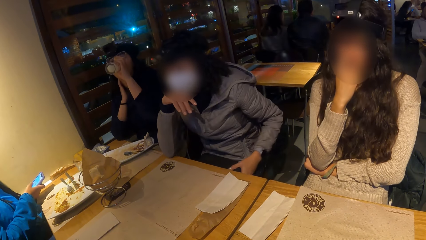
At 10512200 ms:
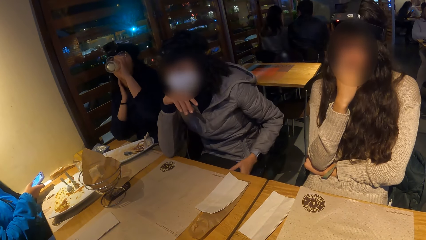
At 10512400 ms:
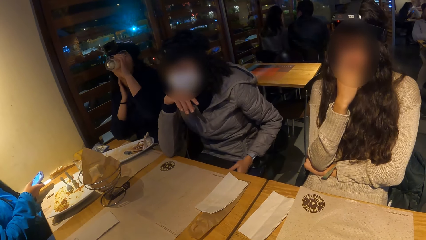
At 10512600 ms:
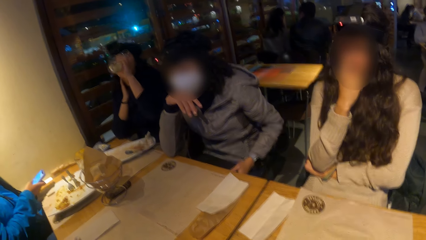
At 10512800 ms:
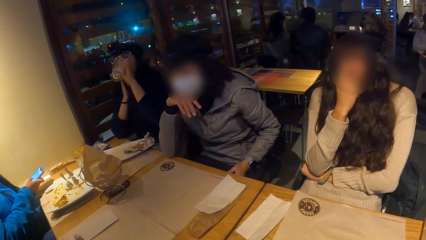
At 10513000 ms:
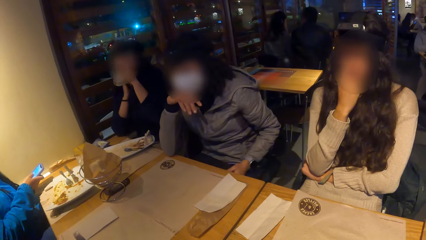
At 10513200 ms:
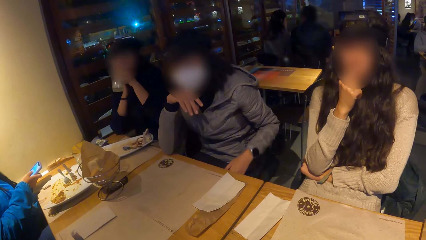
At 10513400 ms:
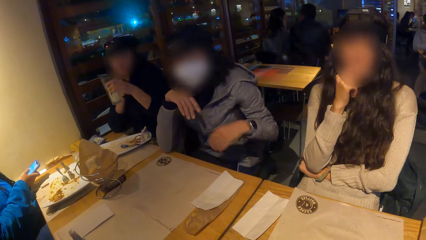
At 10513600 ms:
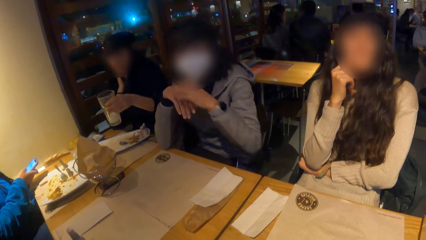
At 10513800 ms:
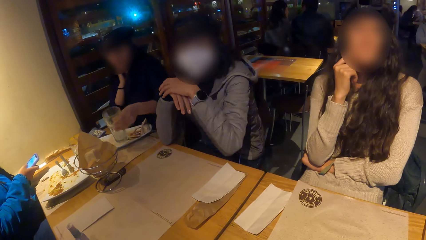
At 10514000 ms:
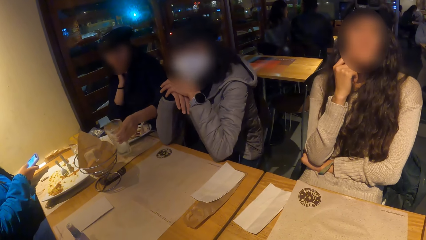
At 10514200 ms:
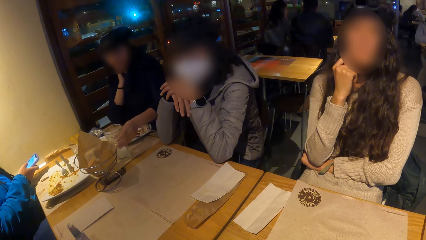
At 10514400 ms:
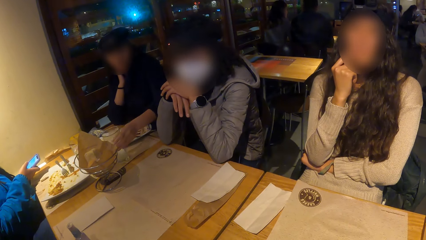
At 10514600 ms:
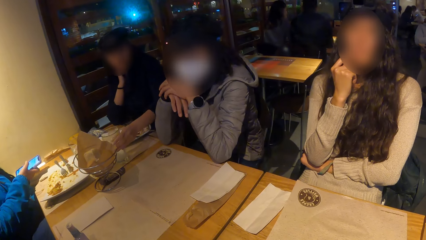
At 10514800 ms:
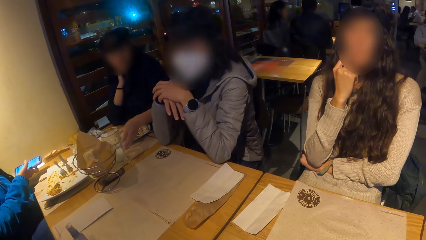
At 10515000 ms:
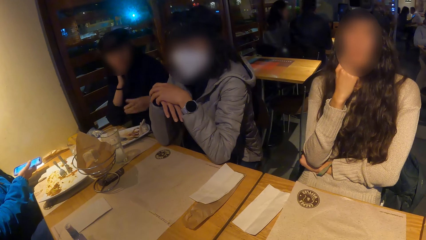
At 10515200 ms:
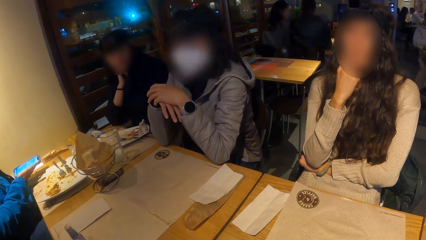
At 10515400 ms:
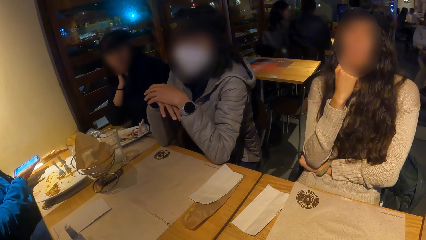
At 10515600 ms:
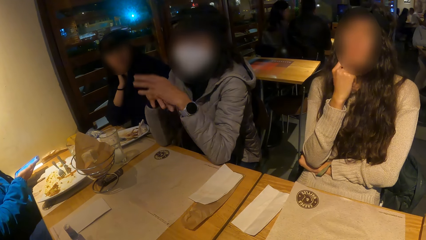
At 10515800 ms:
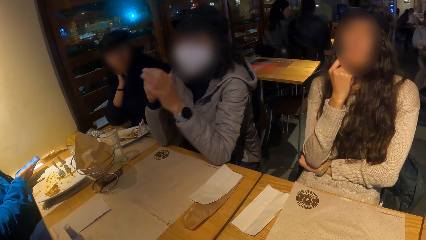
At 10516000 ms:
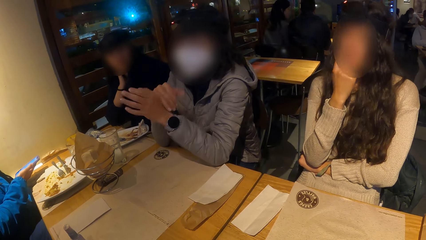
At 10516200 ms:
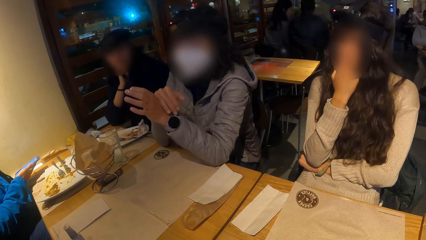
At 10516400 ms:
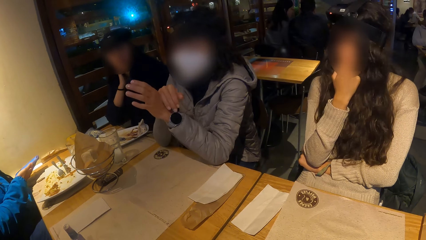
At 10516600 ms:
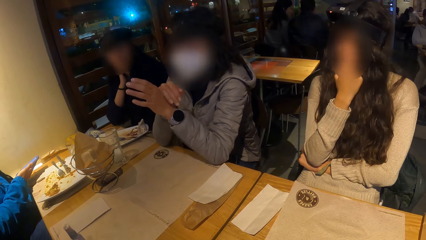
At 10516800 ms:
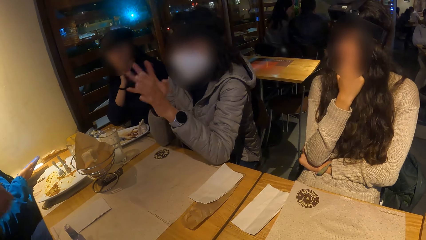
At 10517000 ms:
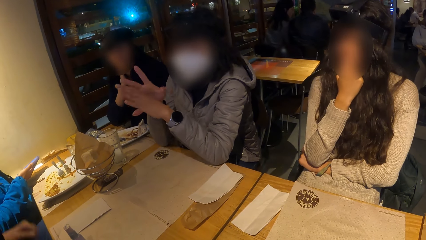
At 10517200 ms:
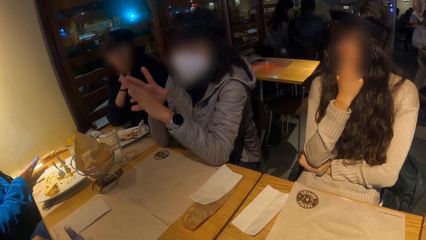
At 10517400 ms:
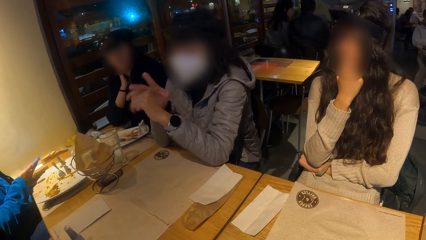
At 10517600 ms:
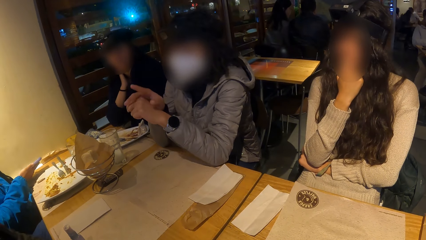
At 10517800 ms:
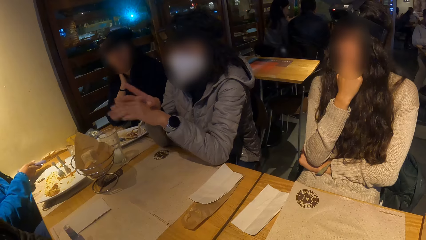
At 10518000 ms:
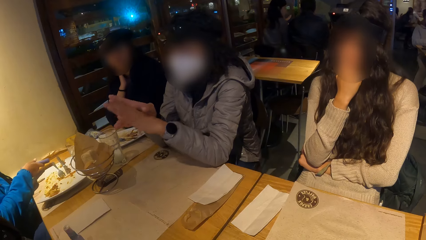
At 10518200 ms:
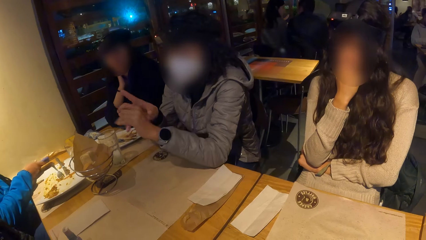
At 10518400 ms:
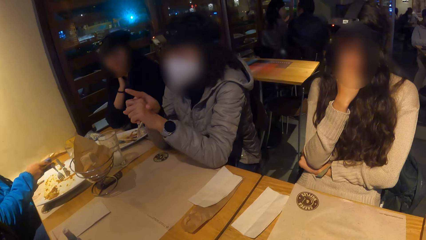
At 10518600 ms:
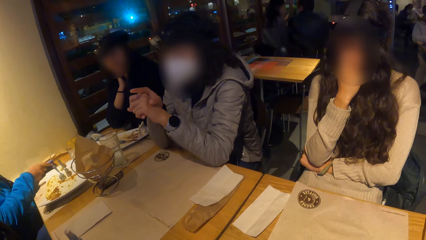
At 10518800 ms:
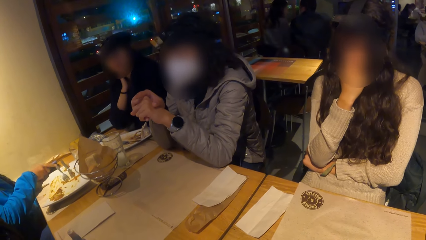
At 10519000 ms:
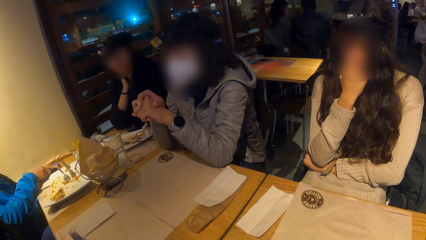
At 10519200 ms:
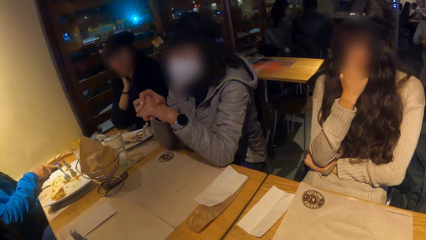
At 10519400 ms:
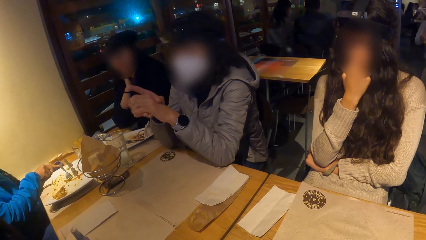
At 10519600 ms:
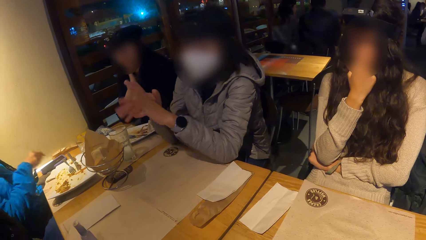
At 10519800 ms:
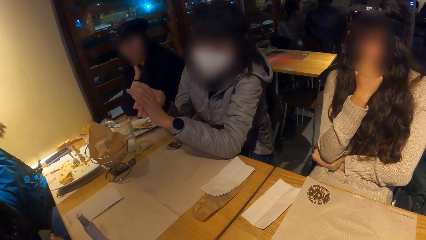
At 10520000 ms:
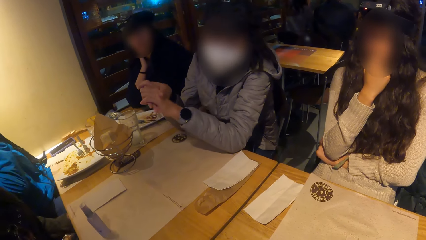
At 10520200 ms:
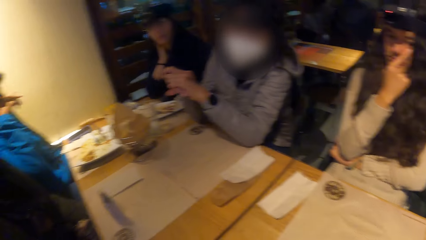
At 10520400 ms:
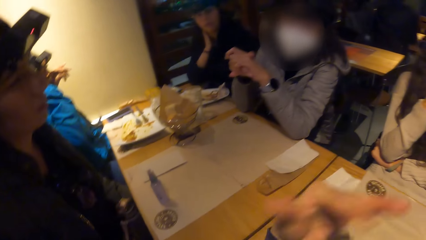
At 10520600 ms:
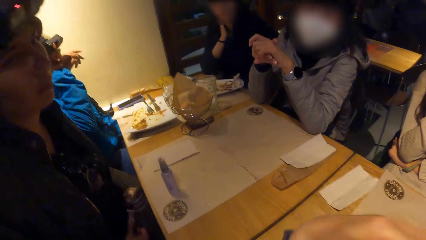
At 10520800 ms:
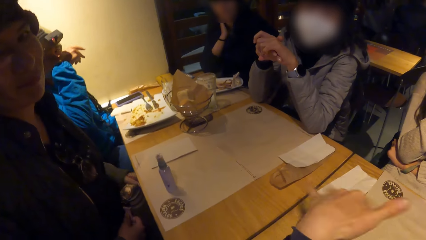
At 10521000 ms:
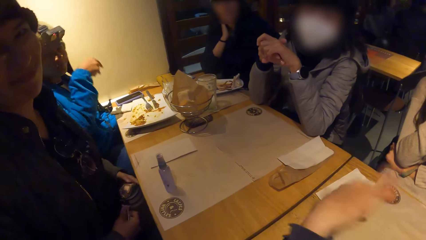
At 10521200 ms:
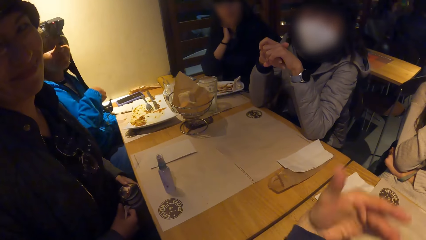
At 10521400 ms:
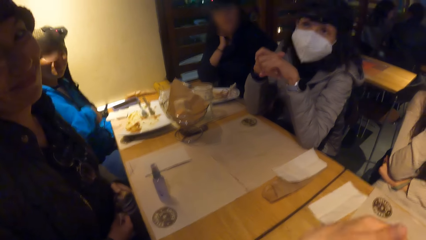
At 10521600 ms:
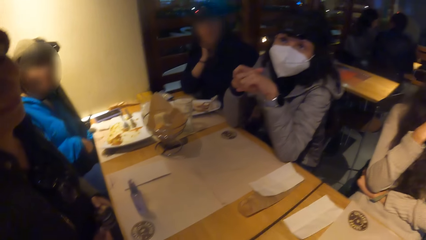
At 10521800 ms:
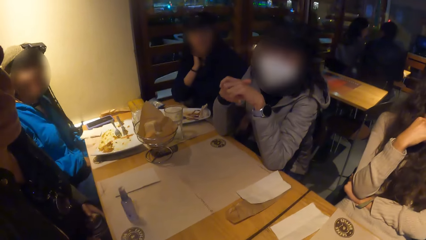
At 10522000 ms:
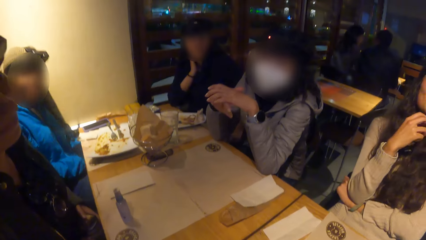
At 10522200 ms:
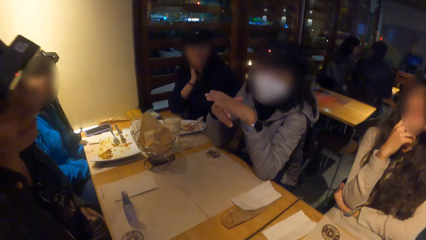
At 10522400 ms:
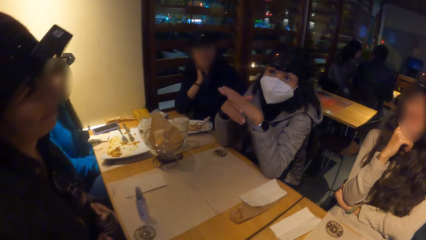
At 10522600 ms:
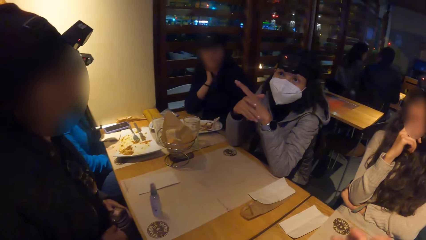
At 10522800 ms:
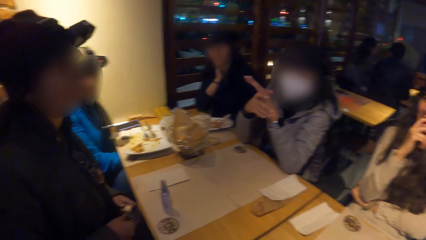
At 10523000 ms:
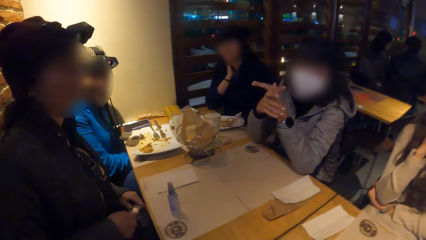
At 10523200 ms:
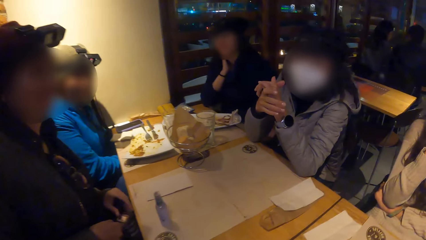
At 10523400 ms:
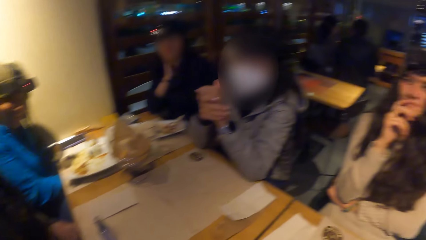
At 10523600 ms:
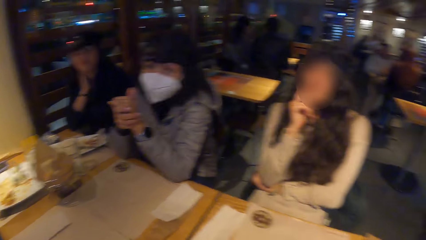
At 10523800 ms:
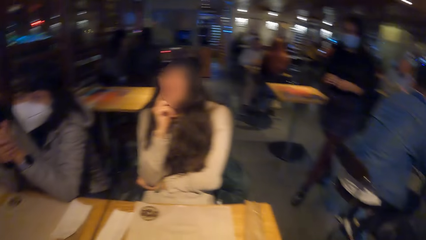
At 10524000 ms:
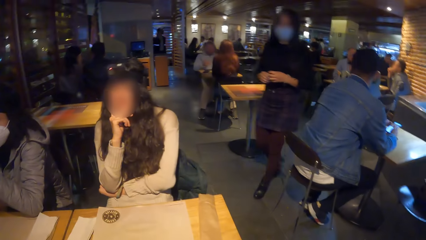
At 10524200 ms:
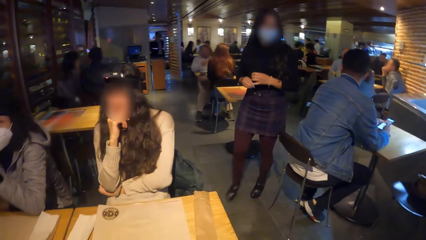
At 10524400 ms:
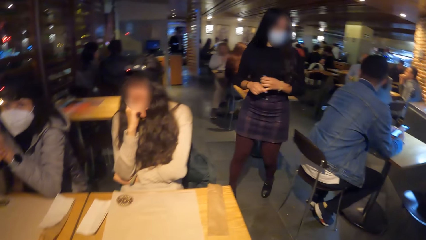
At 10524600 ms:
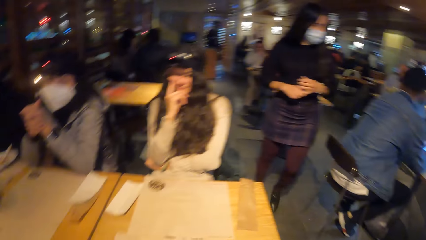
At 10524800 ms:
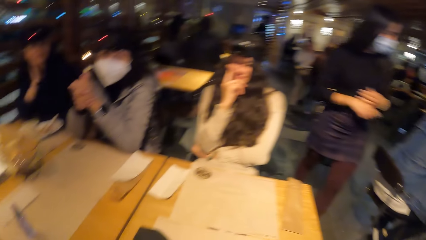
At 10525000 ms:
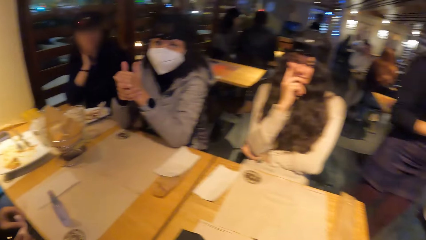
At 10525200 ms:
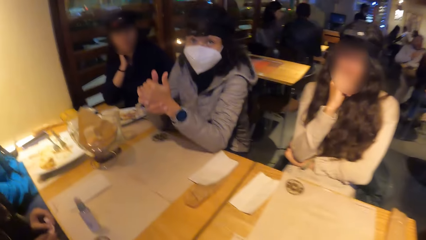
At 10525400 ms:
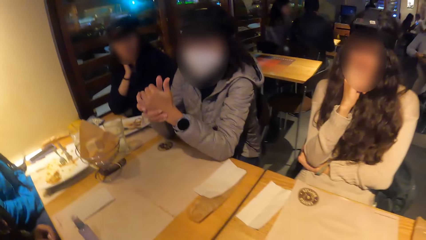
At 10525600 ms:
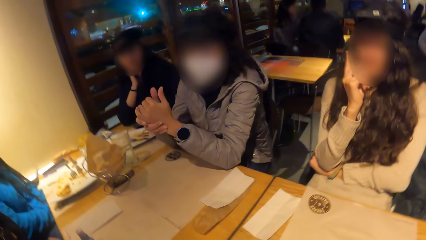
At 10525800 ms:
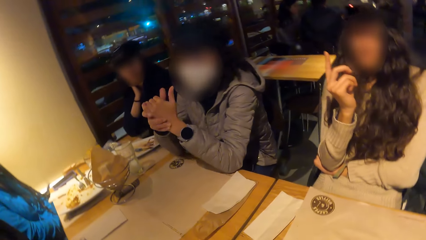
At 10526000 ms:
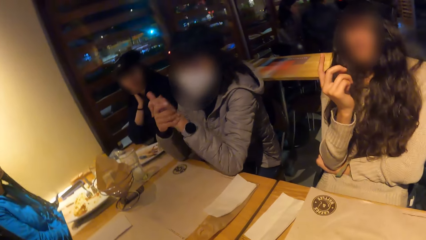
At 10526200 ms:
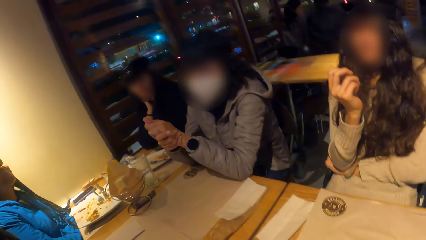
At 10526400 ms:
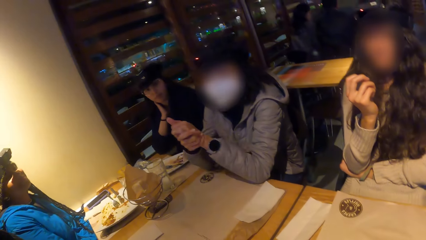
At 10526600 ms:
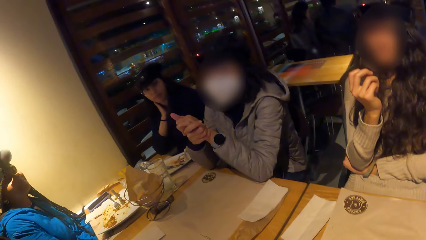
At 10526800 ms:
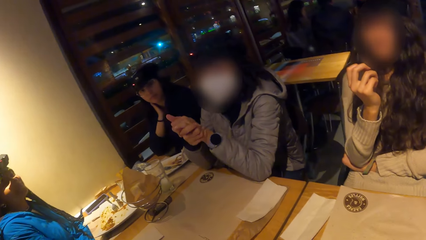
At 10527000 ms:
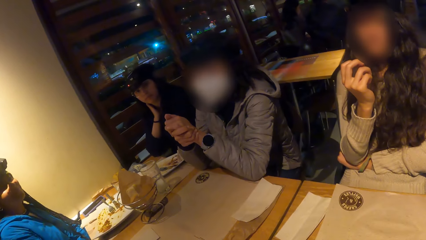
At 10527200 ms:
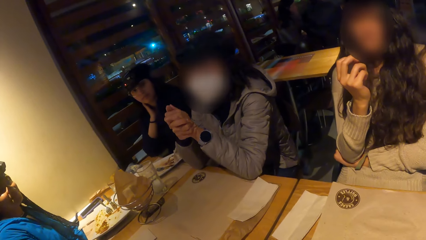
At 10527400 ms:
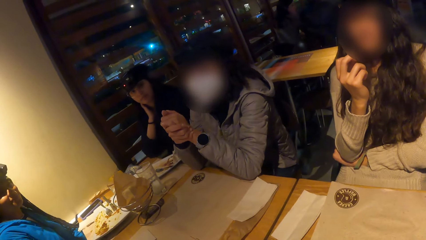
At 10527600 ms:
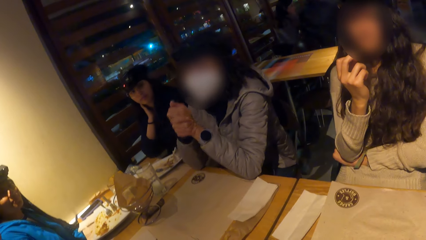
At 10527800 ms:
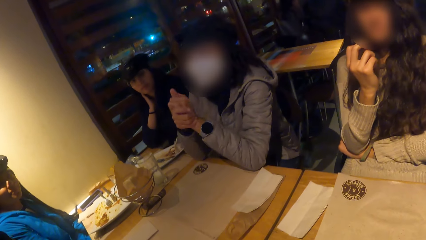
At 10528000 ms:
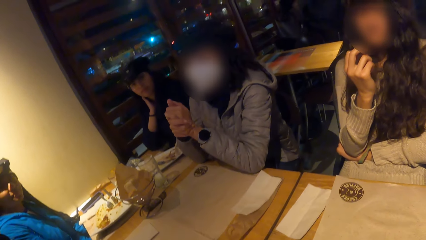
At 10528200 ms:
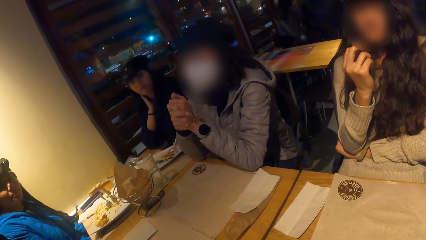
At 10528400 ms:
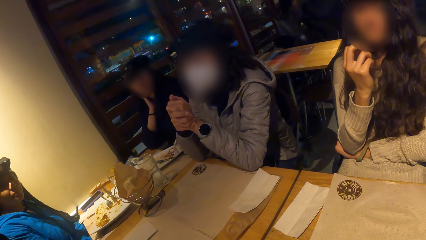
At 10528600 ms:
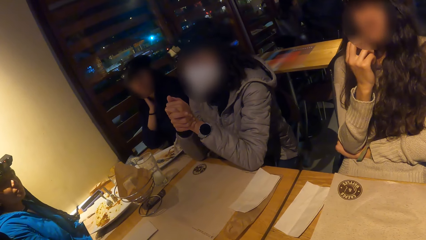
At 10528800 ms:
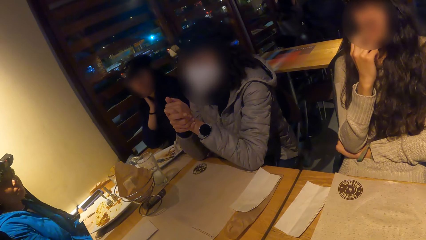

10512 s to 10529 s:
A woman adjusts a pouch on her lap with her left hand. Another woman drops the glass of lemonade on the table mat on the table with her left hand. Another woman drops the phone on the table with her right hand. The camera wearer swings his hand.
